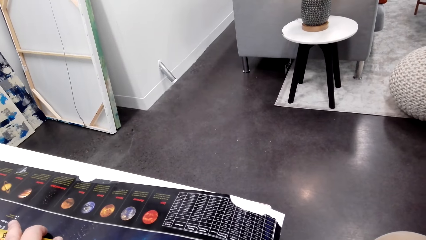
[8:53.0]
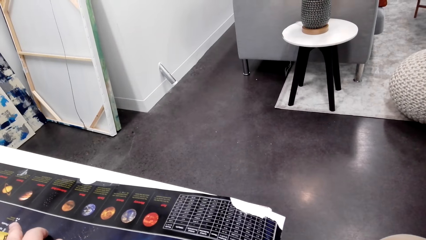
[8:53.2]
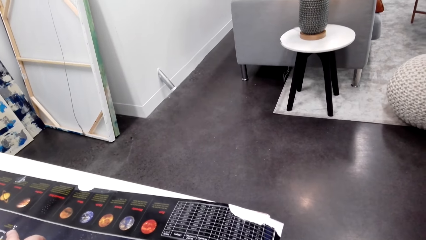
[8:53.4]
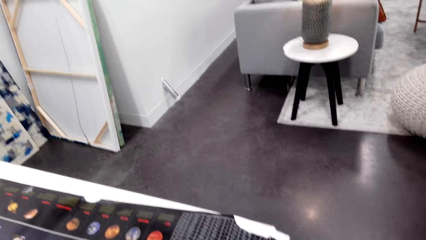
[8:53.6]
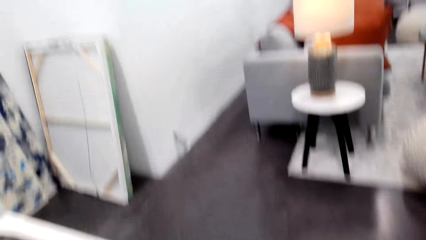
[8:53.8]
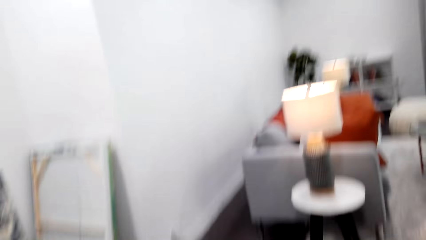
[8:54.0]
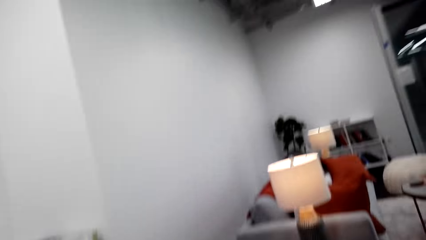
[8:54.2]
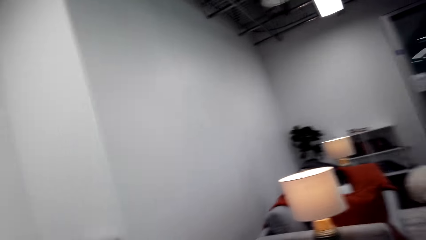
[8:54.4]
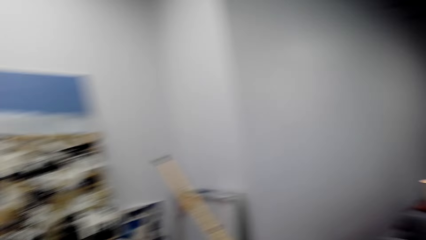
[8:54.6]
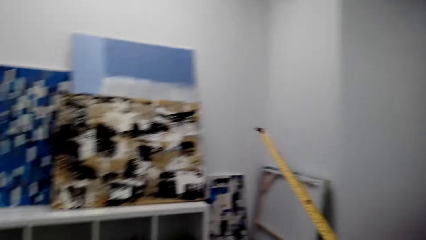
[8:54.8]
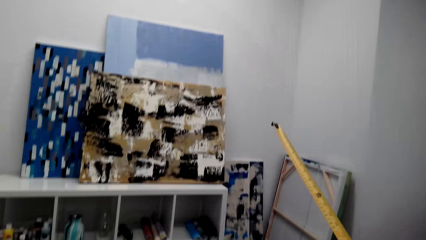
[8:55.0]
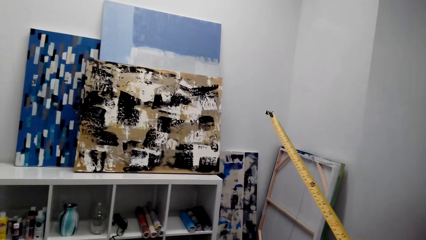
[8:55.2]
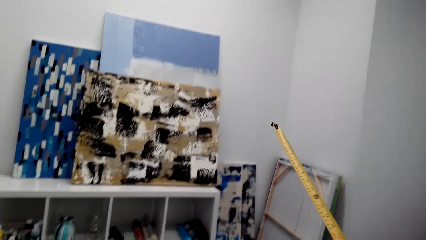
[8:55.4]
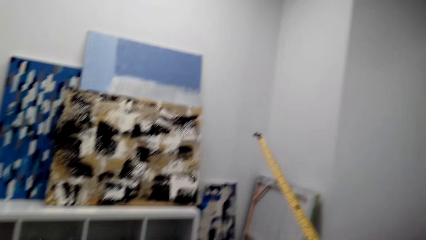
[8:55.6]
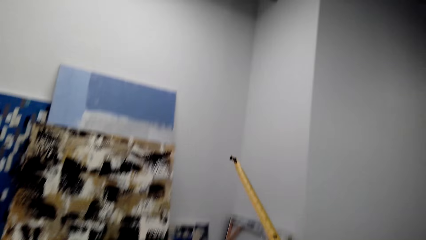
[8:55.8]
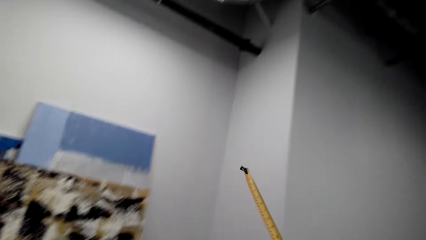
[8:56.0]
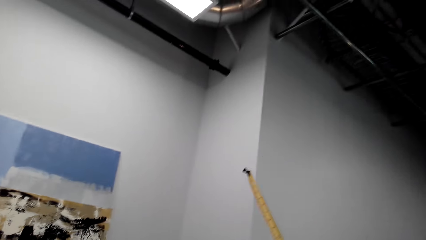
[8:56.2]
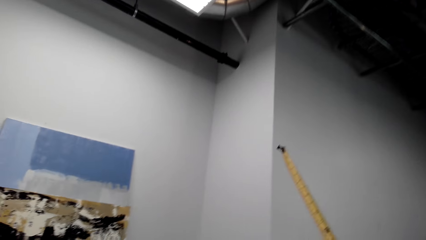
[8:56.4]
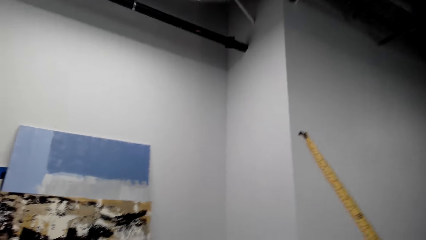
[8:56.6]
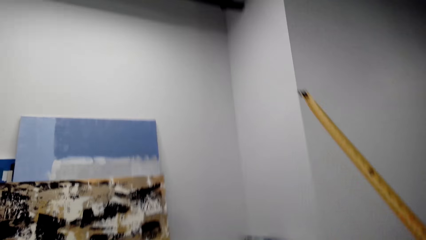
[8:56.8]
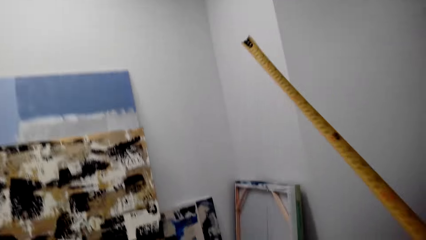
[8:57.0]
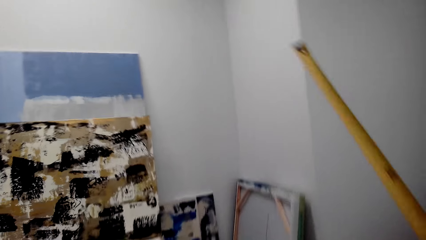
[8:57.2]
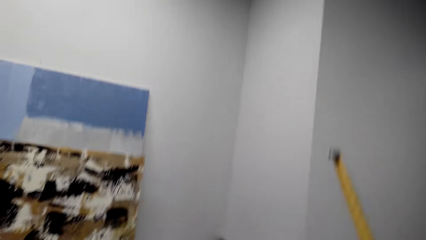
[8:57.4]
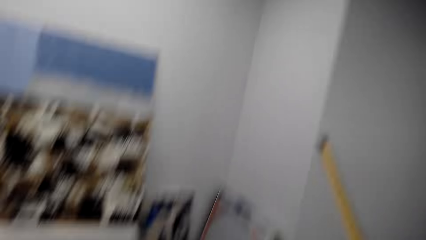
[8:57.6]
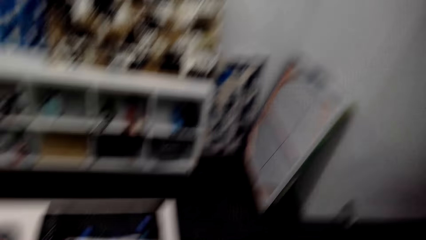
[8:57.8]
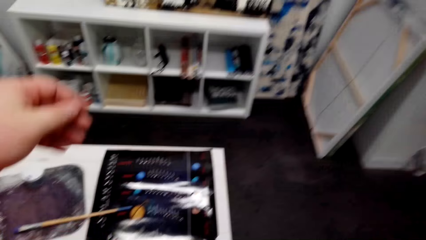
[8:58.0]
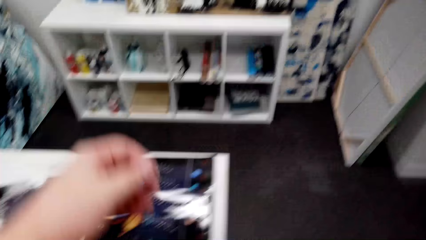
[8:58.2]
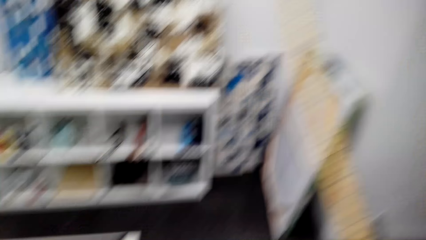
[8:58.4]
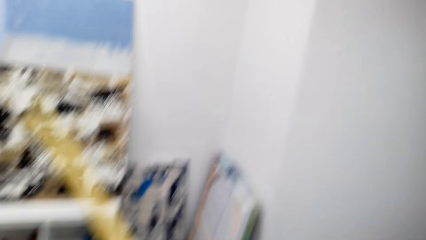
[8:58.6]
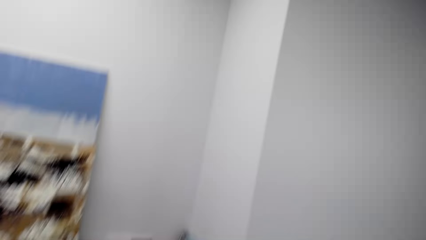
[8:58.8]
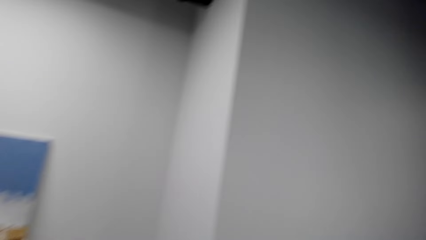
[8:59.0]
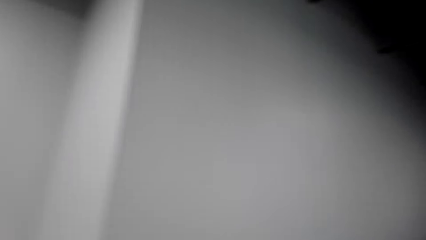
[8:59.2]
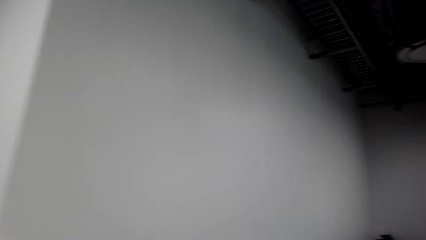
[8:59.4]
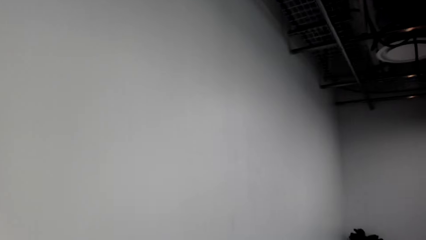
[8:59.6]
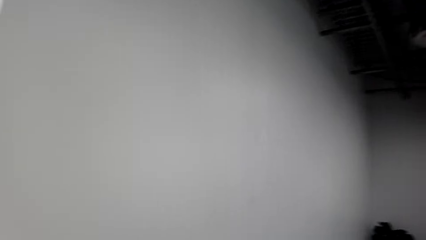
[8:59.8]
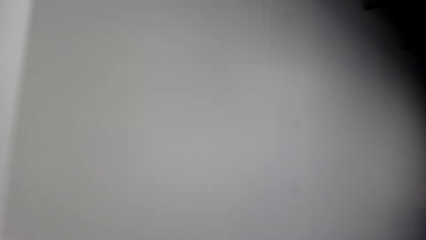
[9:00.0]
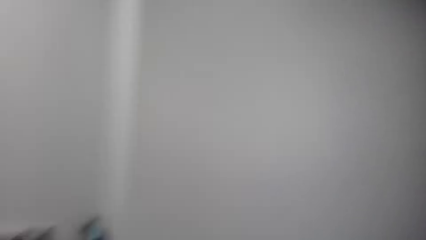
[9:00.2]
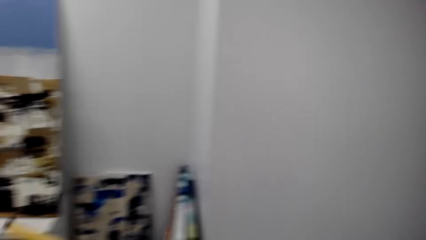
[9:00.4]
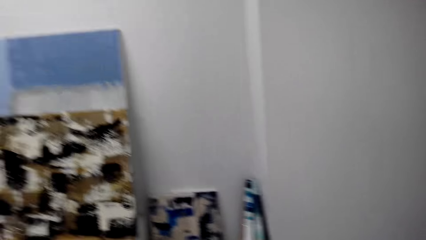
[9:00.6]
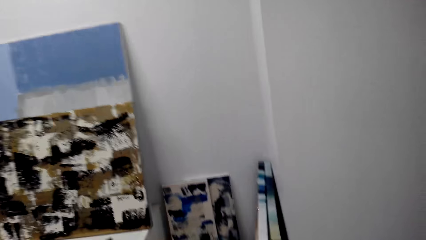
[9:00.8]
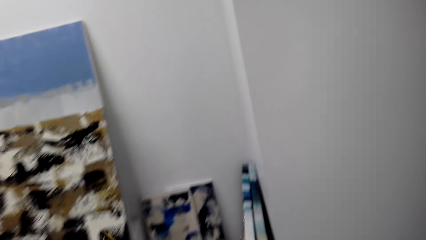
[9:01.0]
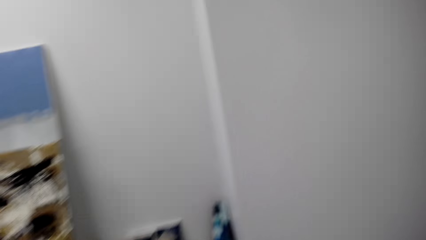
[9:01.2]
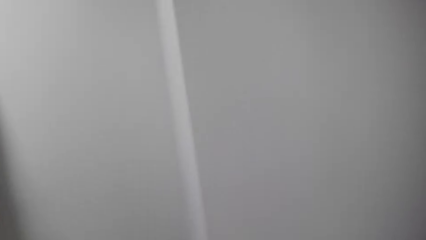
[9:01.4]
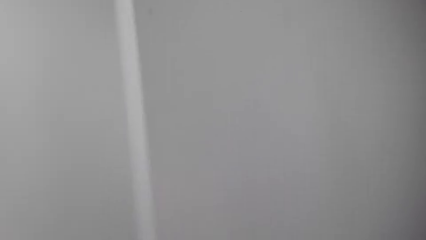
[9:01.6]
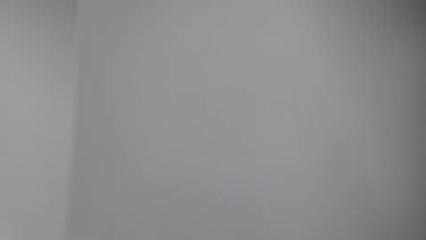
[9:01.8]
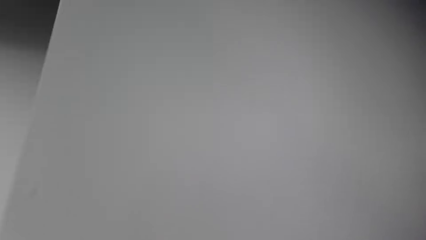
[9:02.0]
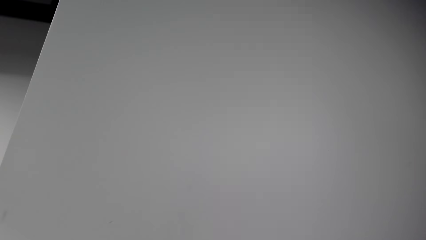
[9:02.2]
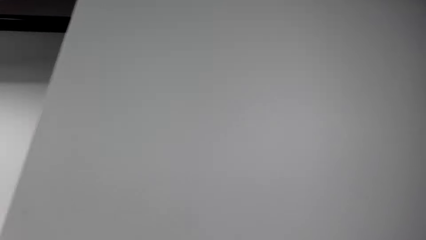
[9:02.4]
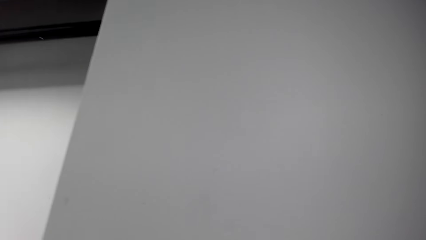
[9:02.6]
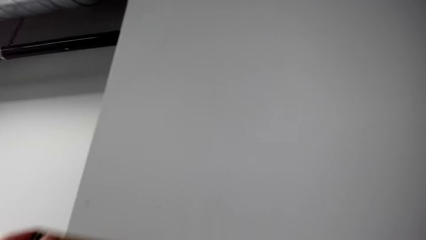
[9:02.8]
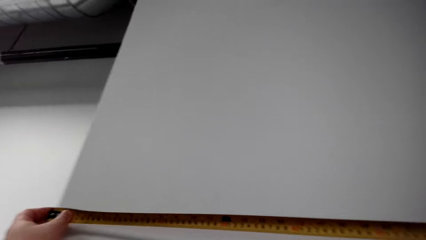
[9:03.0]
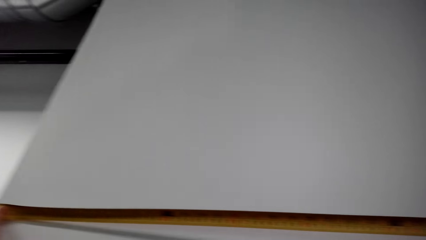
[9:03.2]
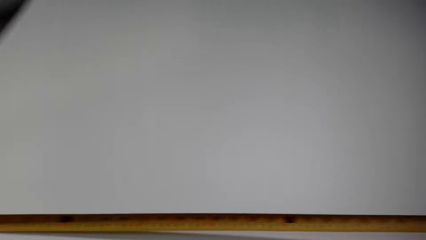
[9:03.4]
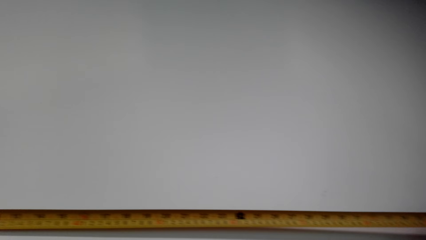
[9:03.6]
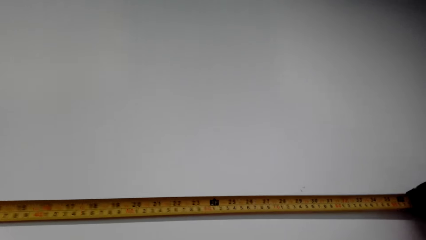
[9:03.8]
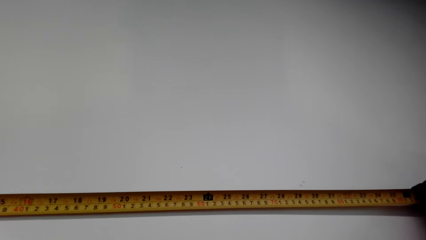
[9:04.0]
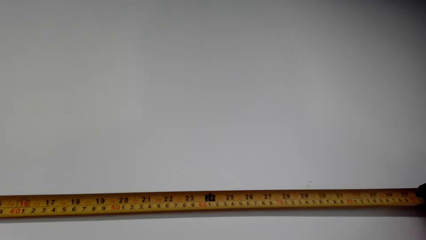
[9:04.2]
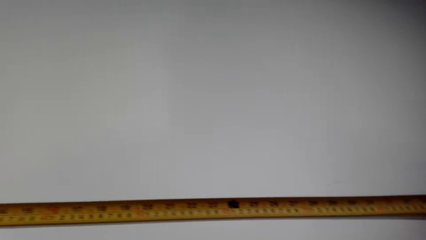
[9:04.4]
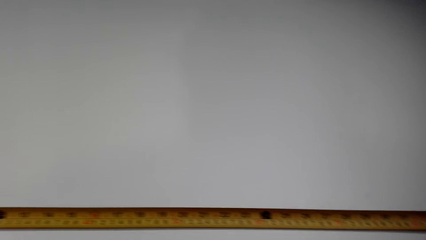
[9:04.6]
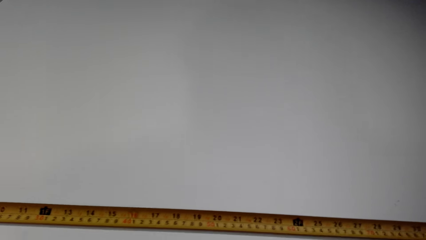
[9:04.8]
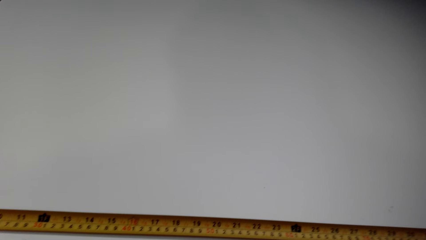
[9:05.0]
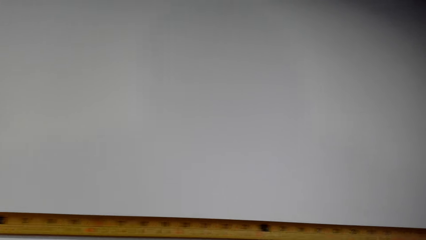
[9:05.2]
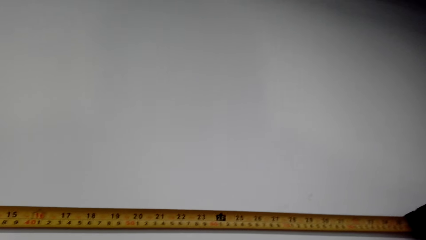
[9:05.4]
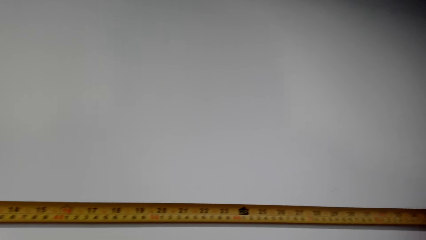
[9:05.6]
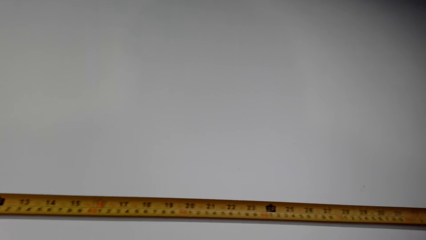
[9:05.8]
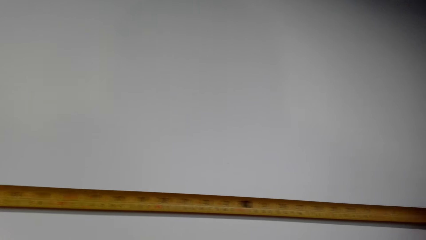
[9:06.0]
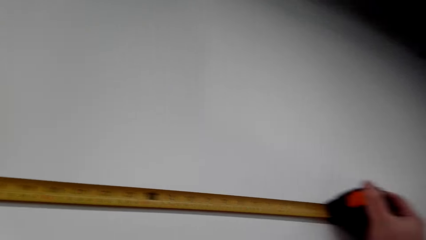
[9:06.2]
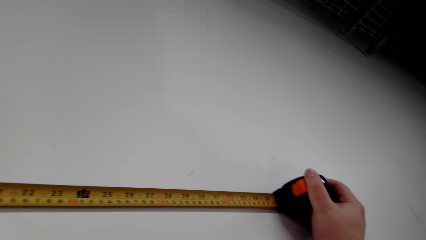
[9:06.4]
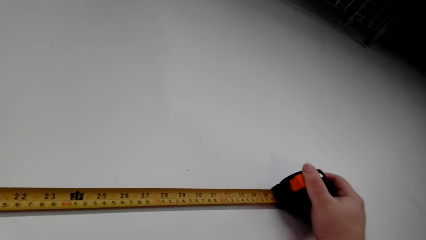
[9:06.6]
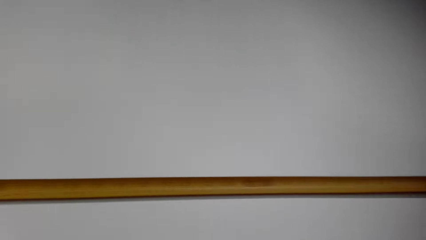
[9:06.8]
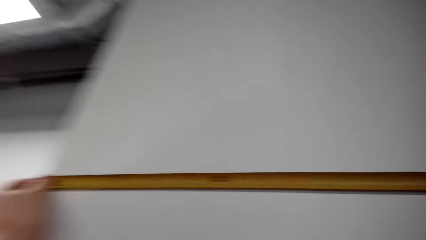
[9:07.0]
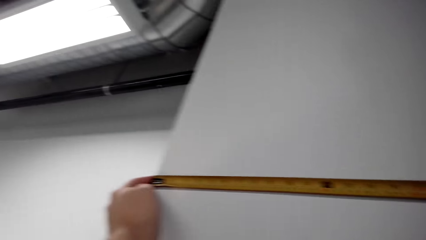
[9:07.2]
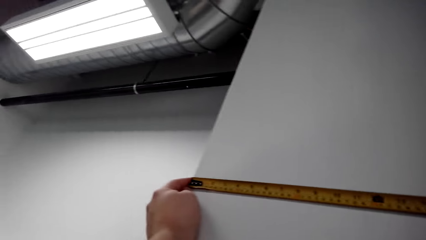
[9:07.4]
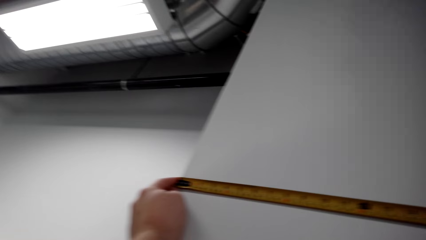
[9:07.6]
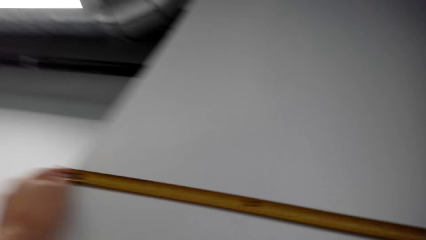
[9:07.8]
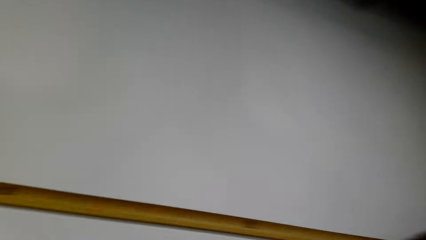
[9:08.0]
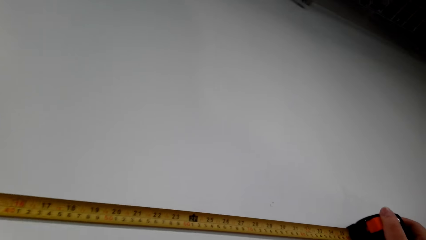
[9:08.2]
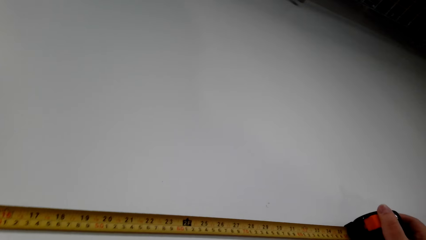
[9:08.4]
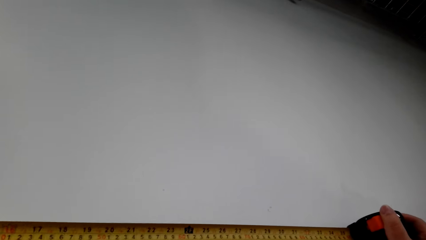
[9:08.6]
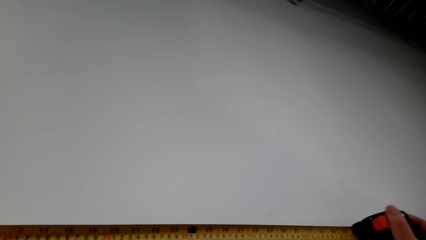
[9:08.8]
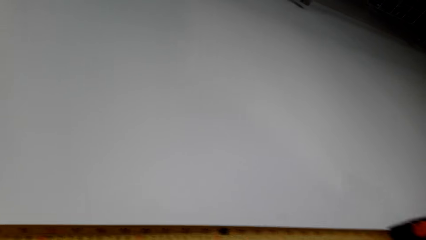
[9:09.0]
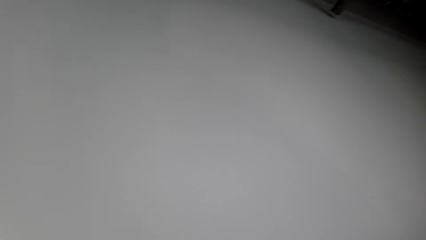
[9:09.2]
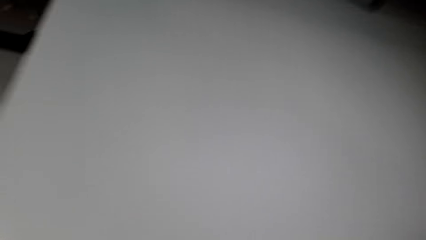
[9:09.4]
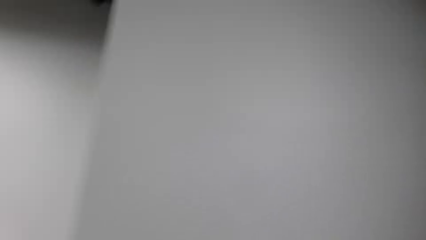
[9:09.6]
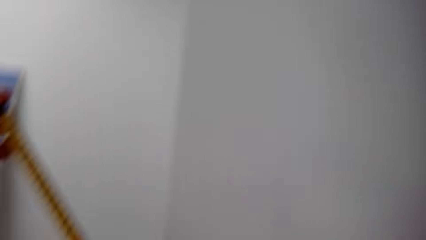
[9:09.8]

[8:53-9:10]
The camera wearer looks around. They move along. They hold the tape measure up. They look around. They walk around. They measure the wall with the tape measure. They look around.
